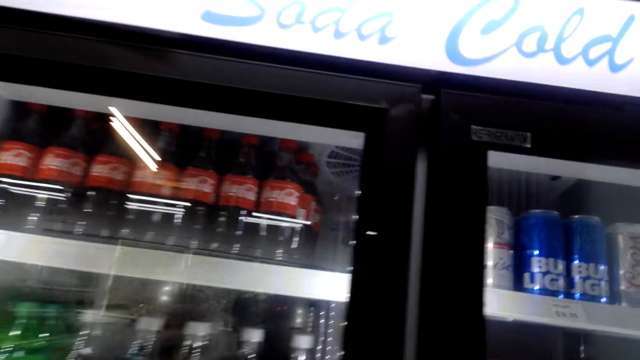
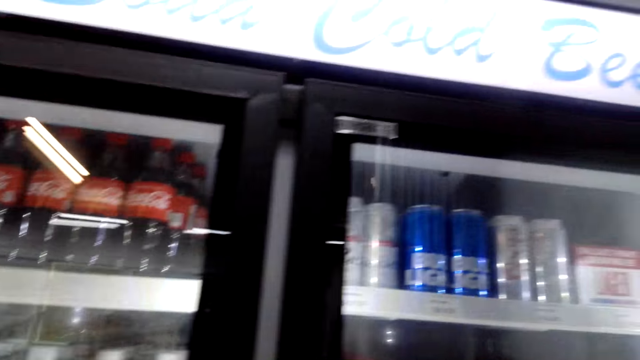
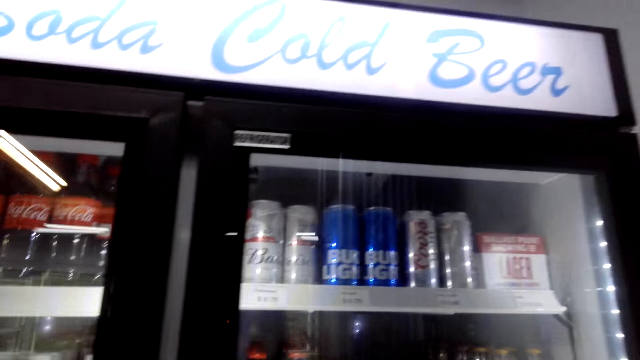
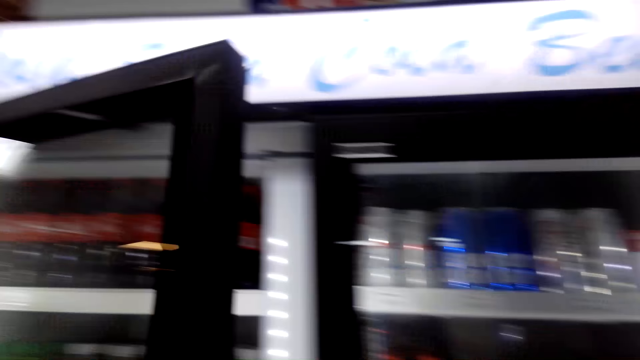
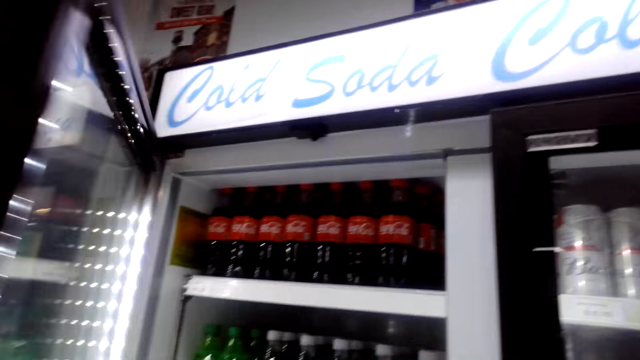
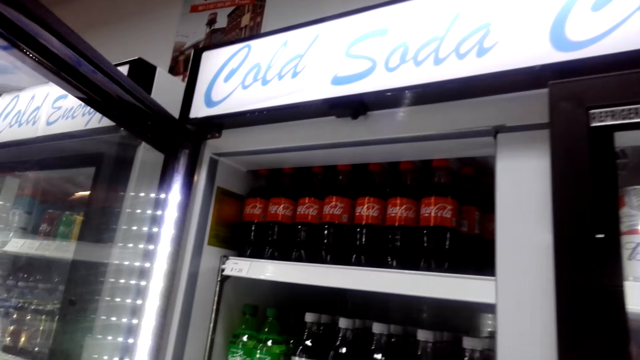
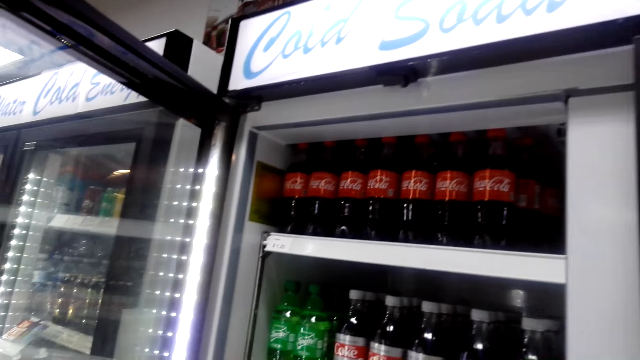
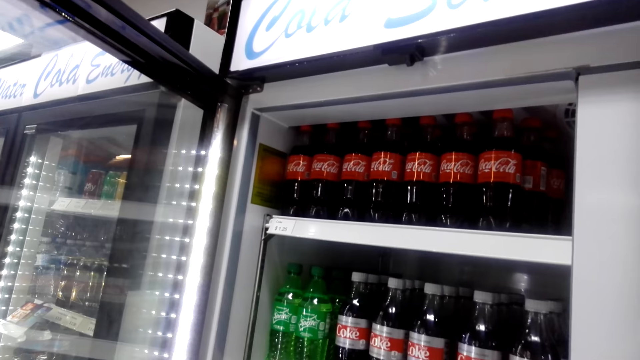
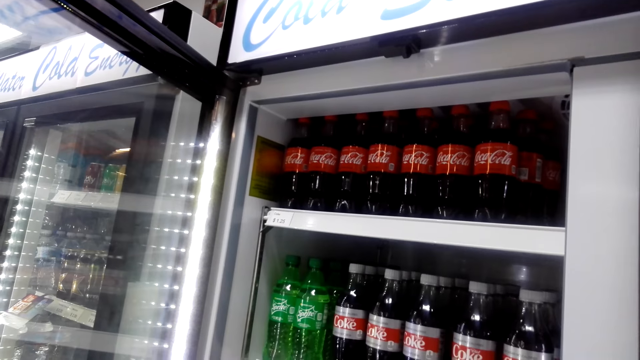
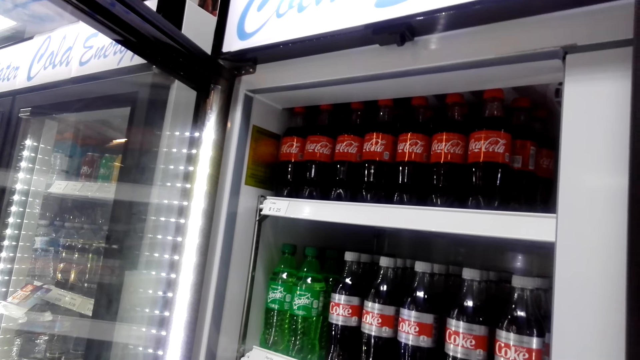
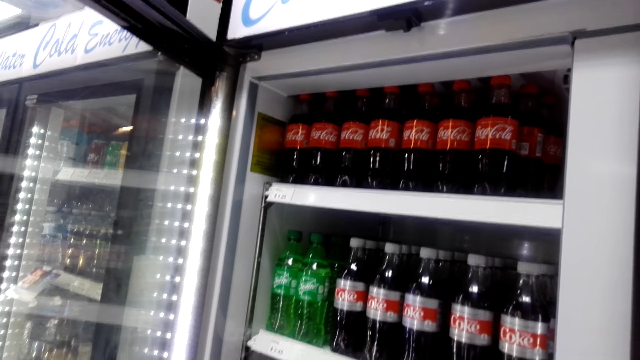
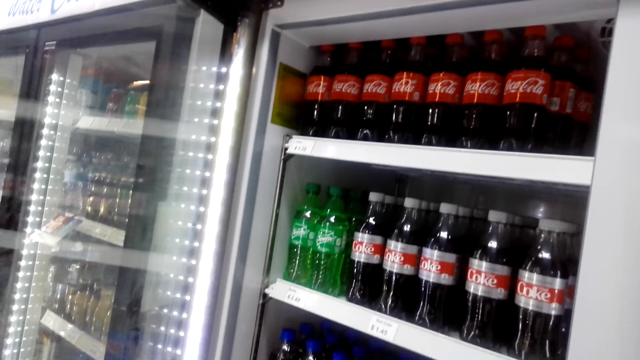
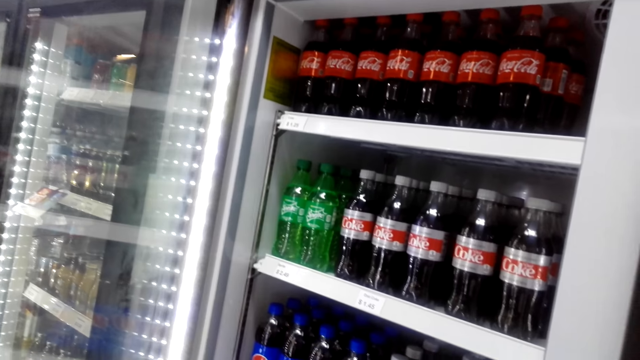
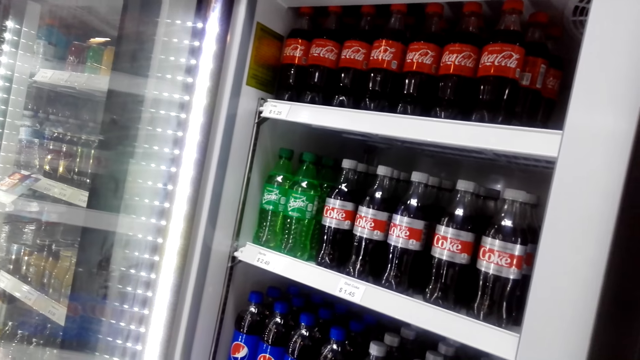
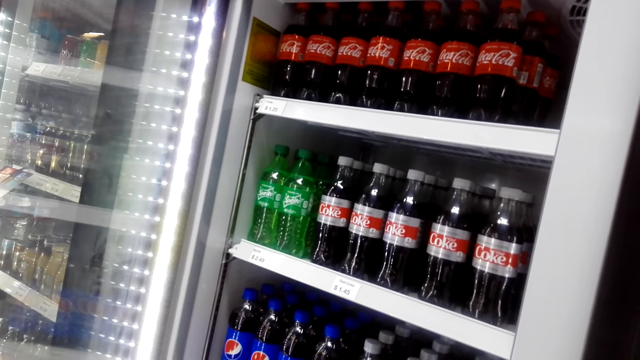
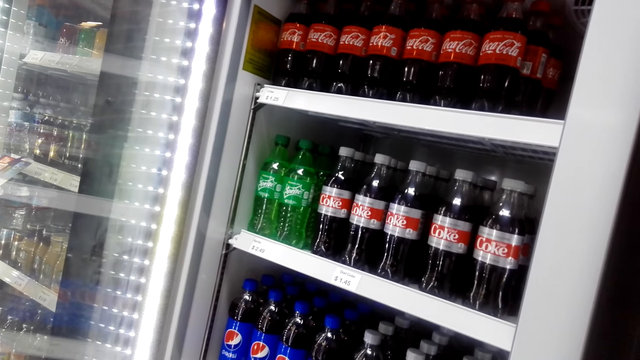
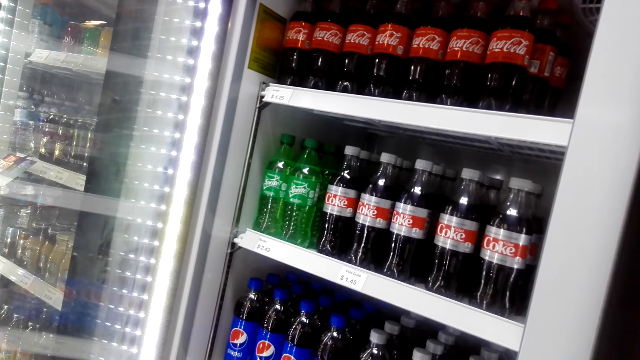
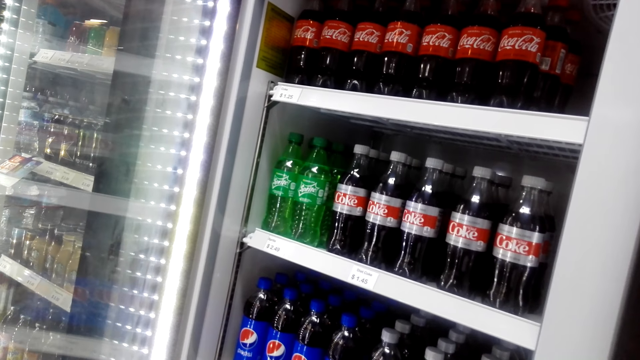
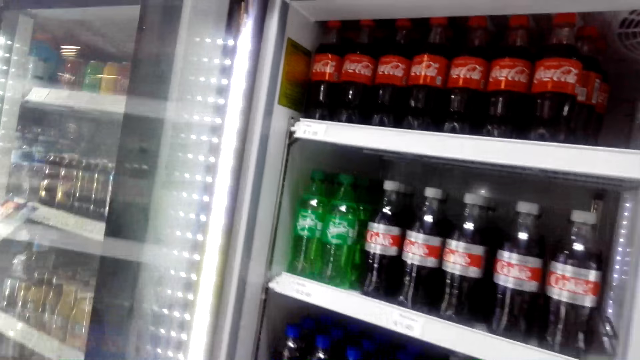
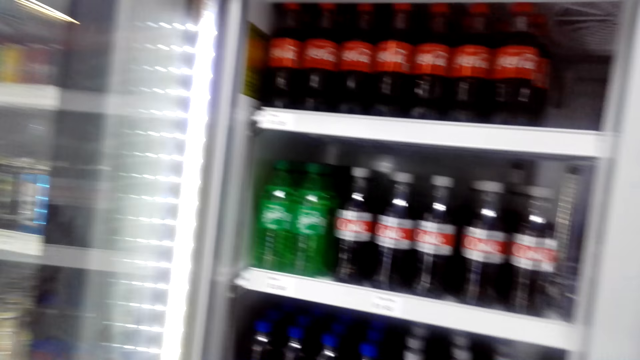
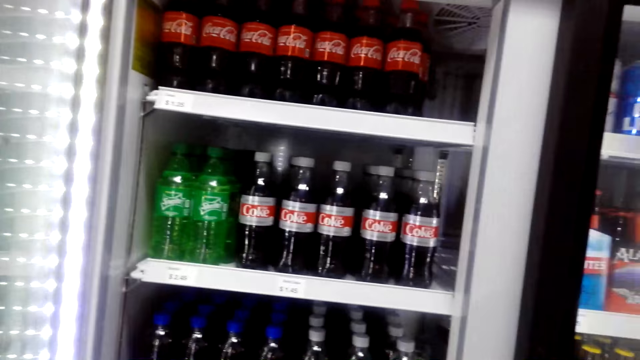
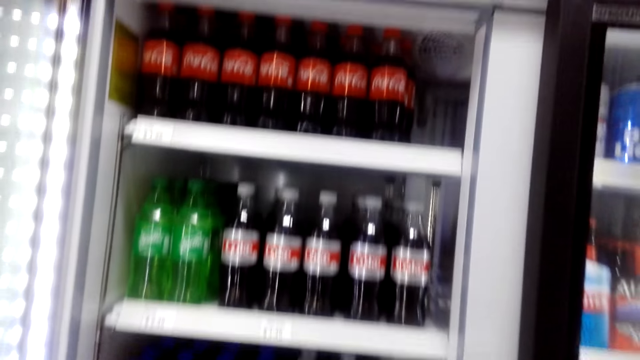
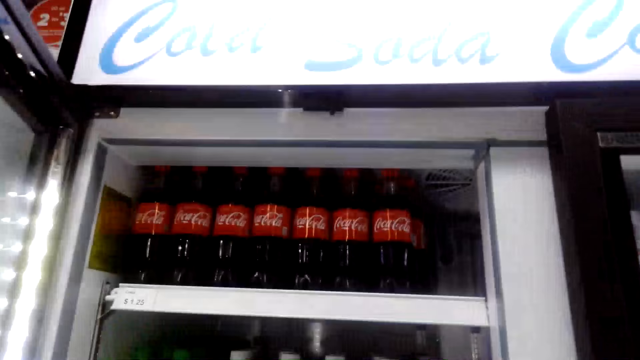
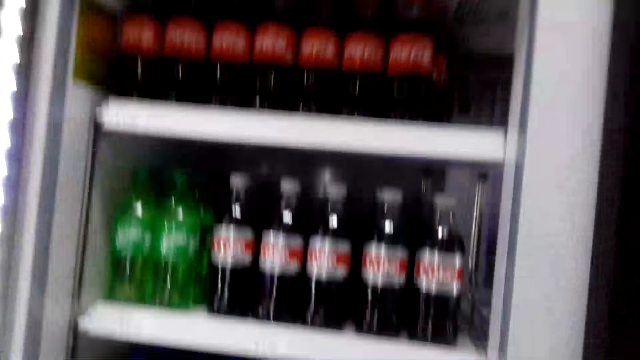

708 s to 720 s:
The camera wearer opens the fridge door while talking. They look at the fridge.

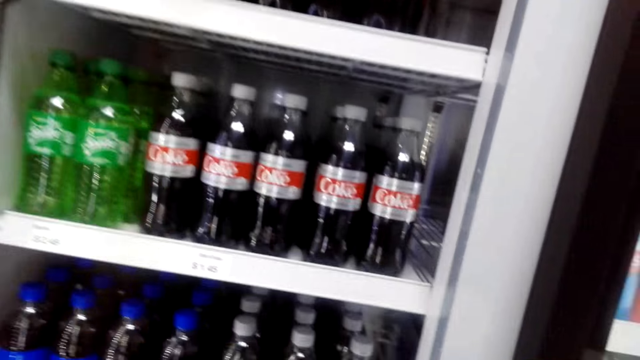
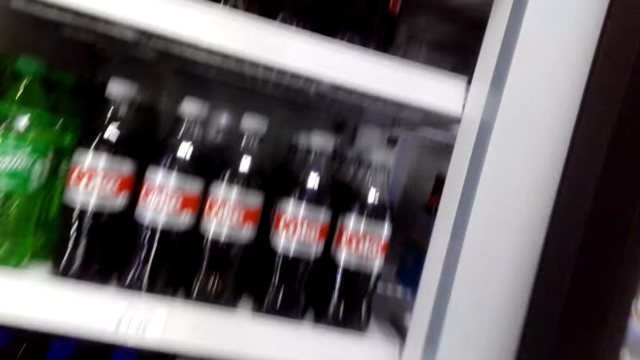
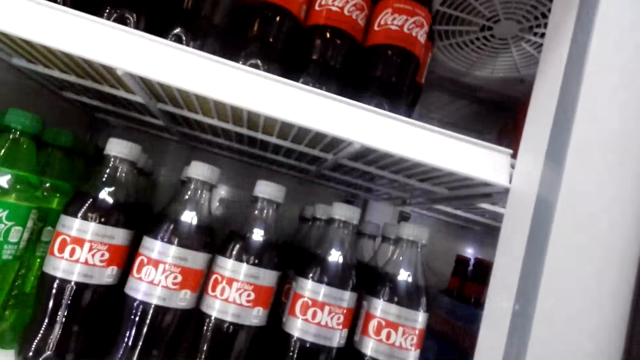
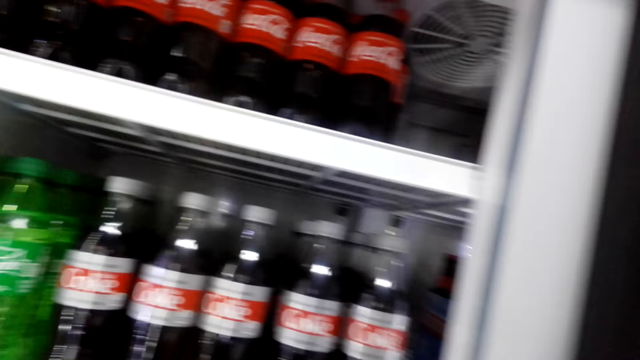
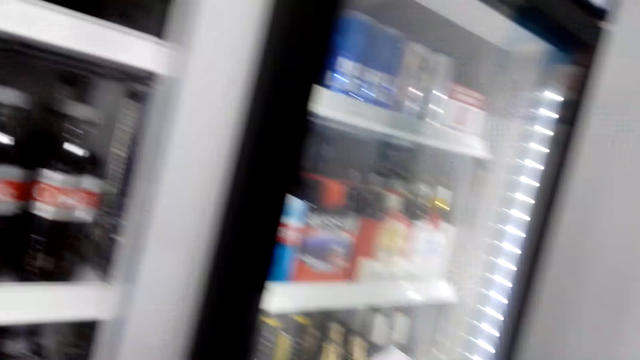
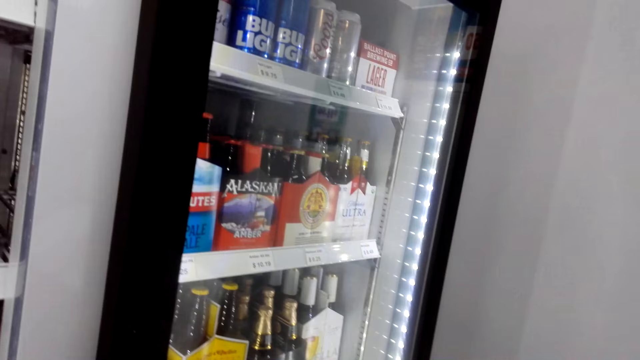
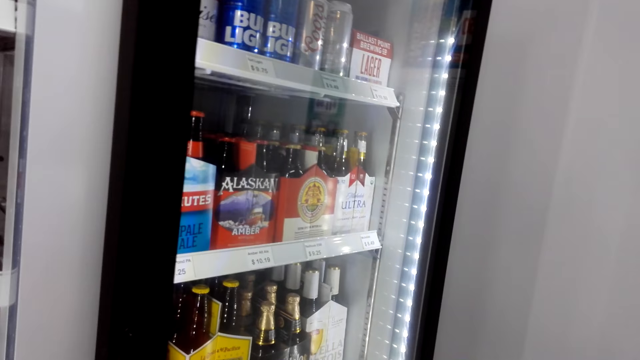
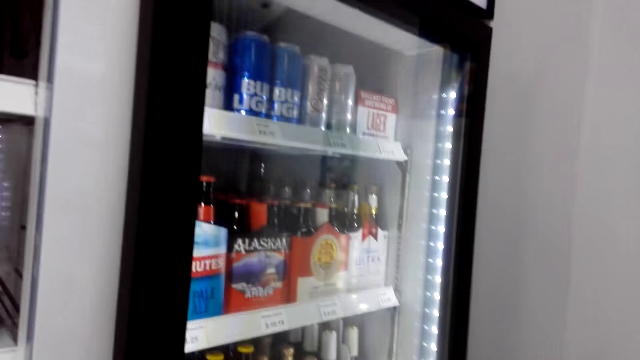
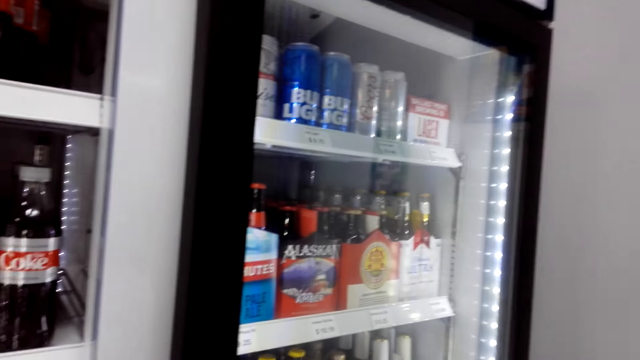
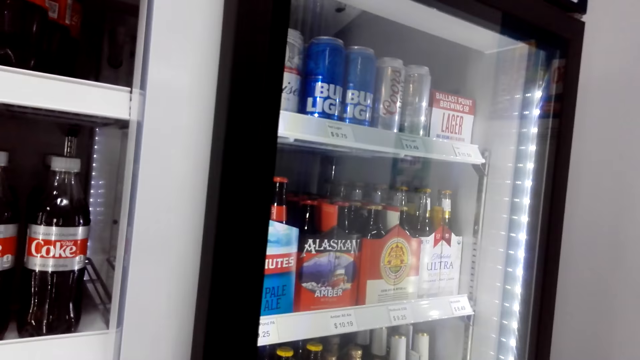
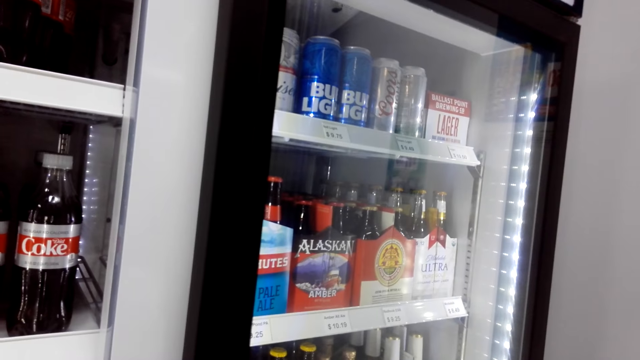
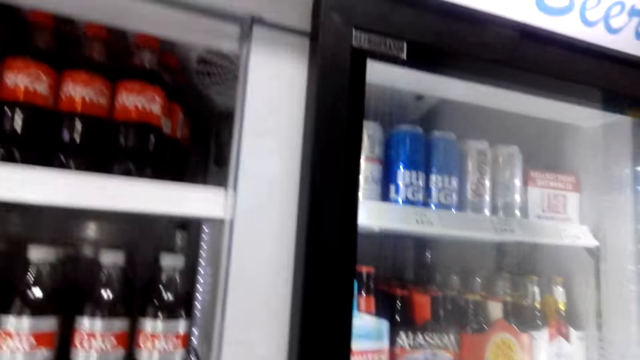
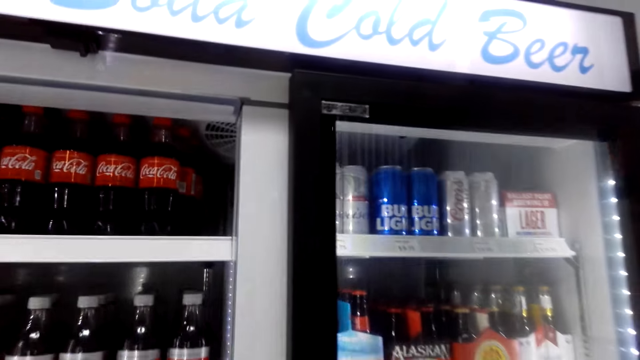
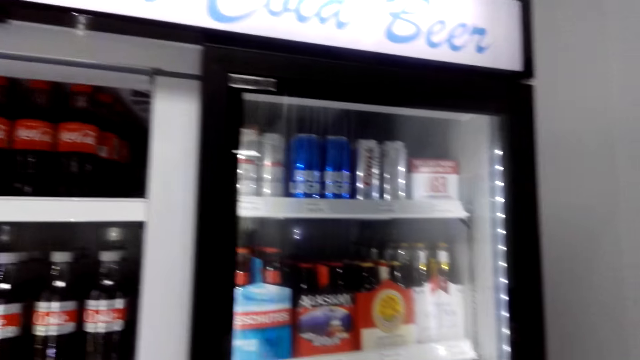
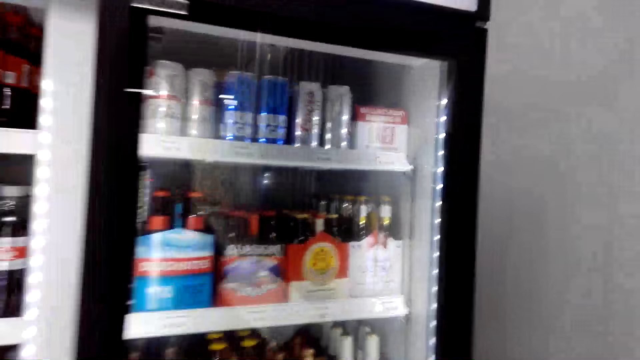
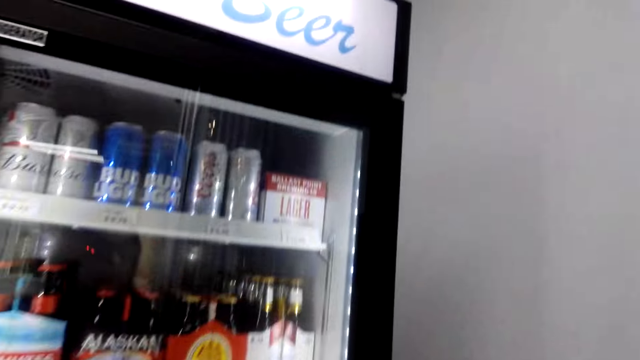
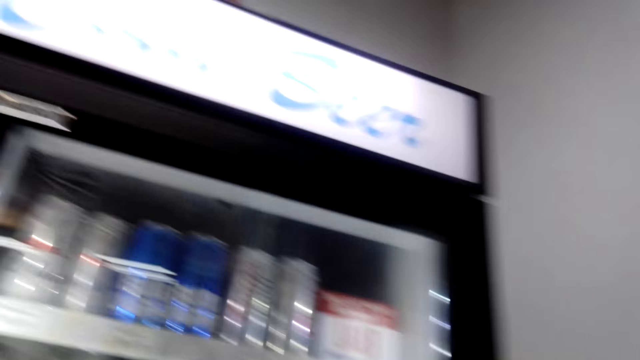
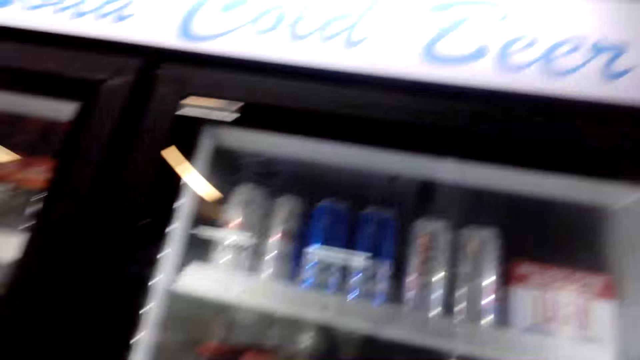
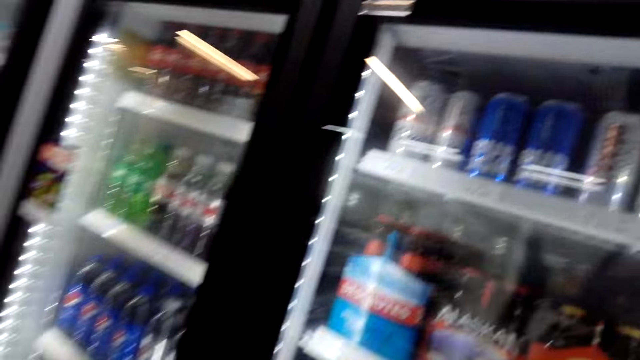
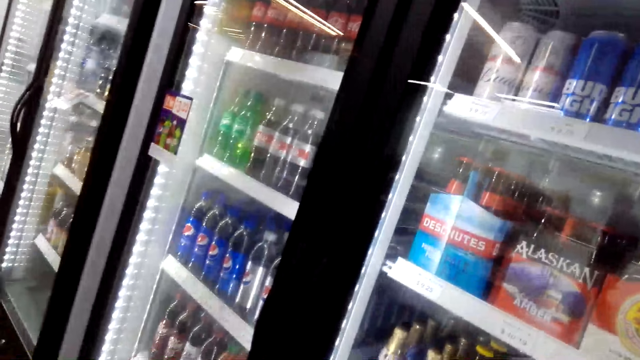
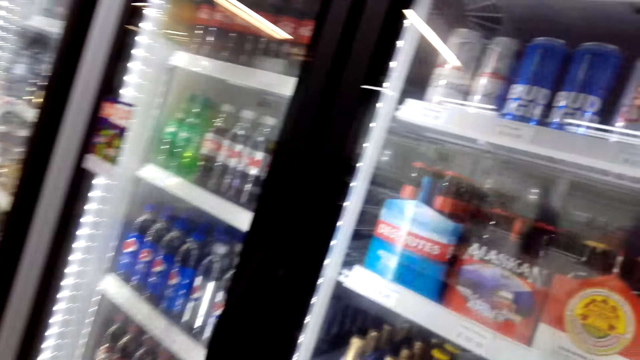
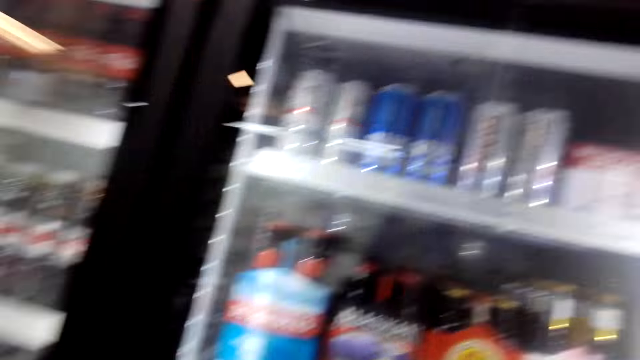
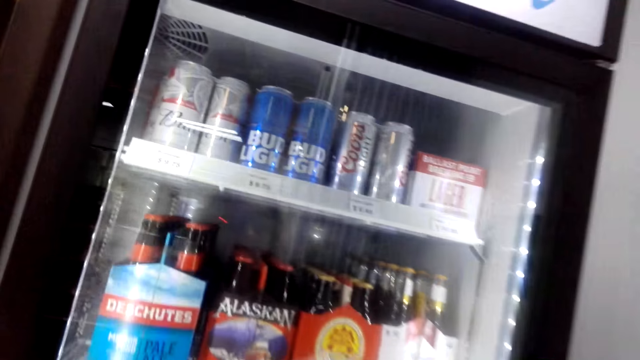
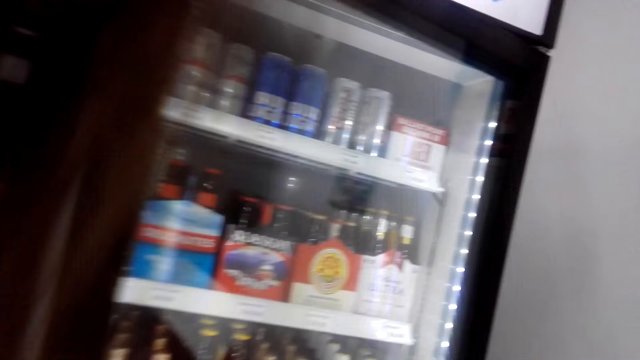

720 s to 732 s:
The camera wearer takes a soda. Someone talks.
